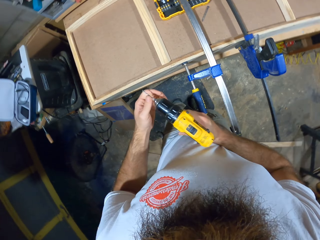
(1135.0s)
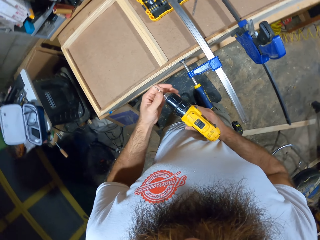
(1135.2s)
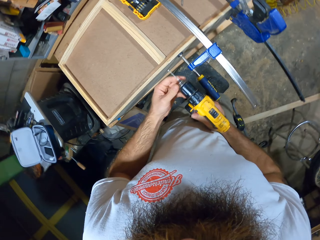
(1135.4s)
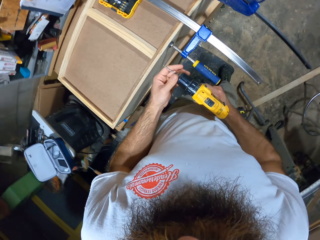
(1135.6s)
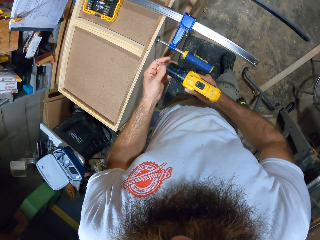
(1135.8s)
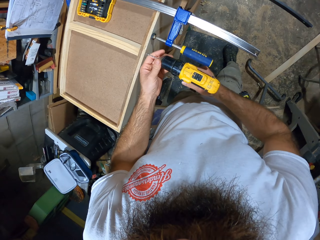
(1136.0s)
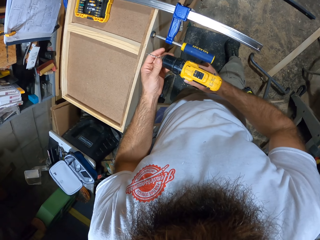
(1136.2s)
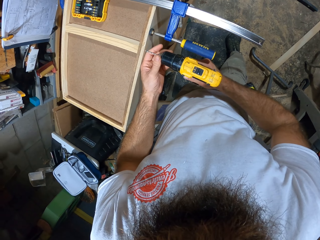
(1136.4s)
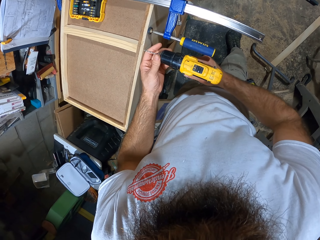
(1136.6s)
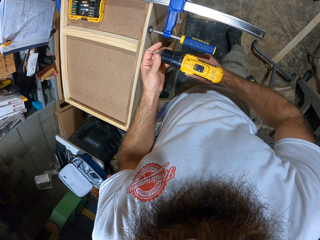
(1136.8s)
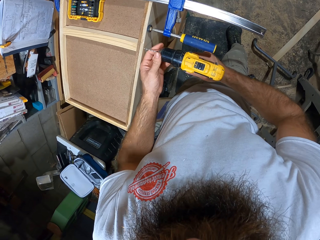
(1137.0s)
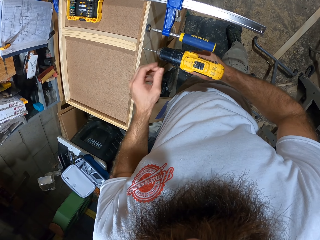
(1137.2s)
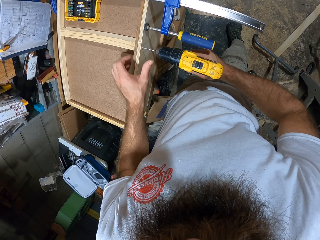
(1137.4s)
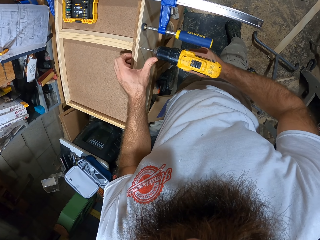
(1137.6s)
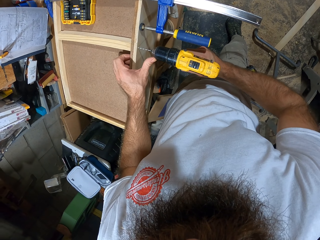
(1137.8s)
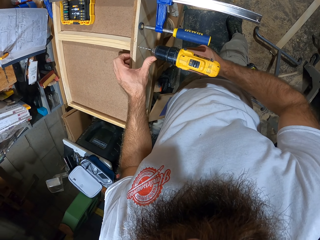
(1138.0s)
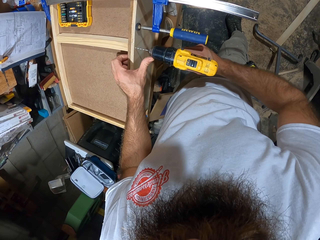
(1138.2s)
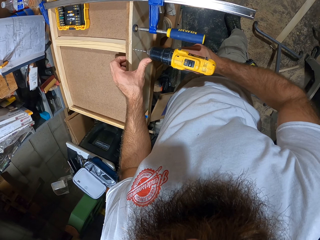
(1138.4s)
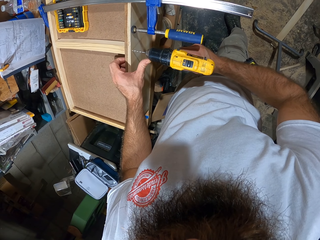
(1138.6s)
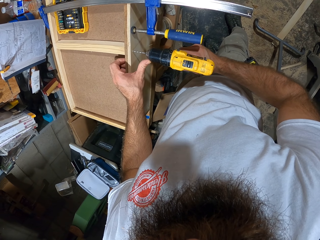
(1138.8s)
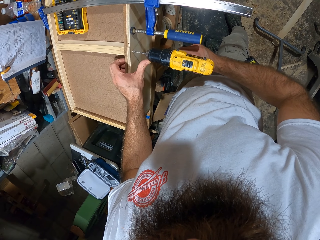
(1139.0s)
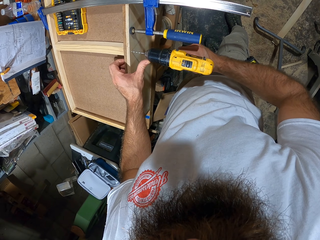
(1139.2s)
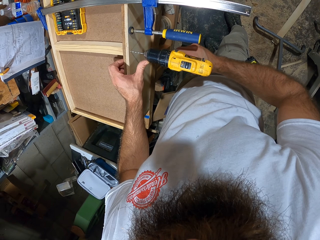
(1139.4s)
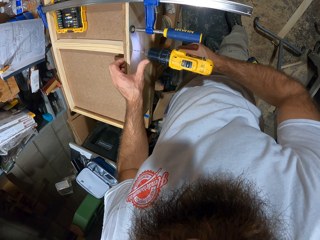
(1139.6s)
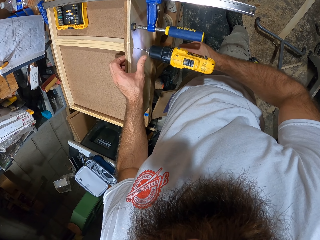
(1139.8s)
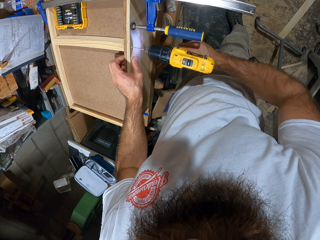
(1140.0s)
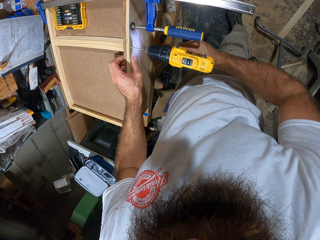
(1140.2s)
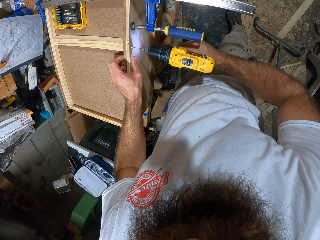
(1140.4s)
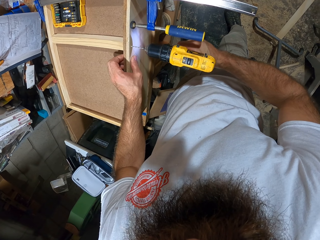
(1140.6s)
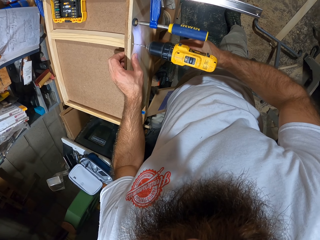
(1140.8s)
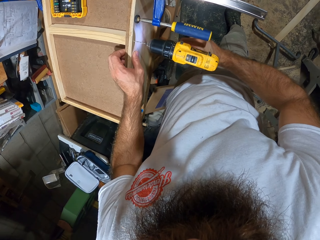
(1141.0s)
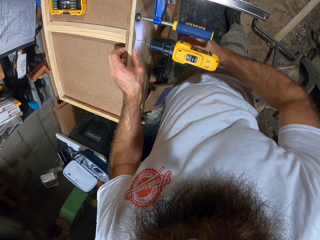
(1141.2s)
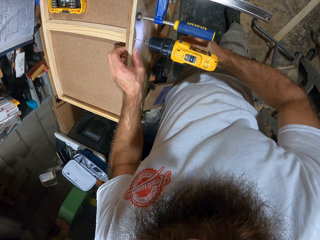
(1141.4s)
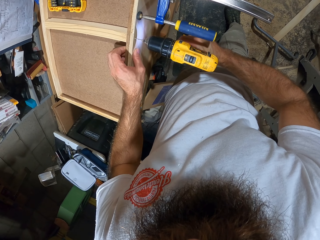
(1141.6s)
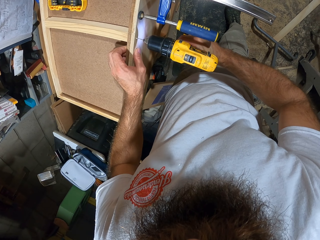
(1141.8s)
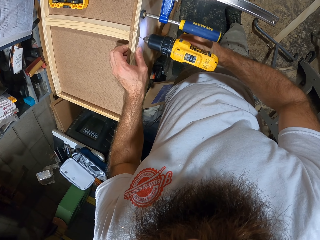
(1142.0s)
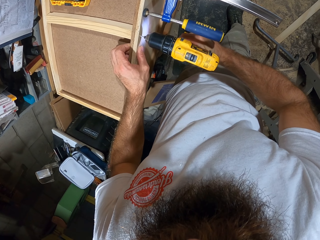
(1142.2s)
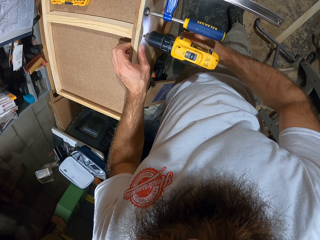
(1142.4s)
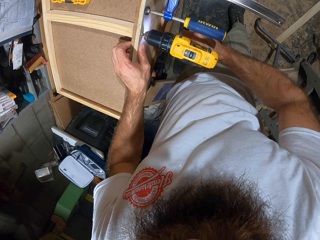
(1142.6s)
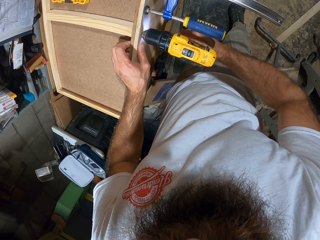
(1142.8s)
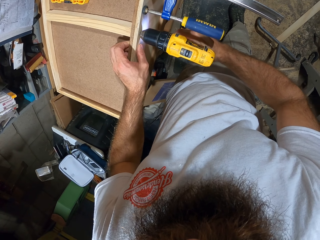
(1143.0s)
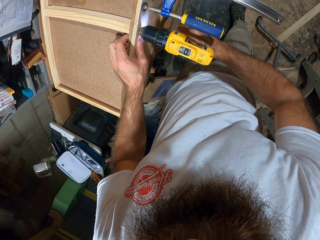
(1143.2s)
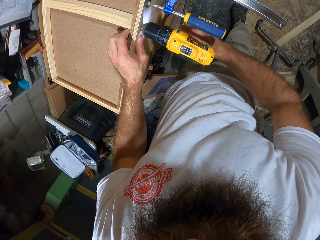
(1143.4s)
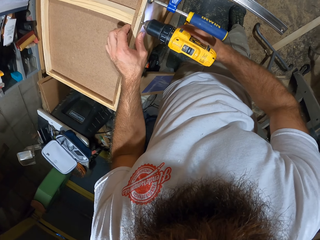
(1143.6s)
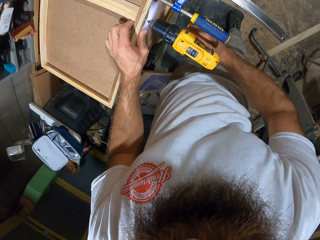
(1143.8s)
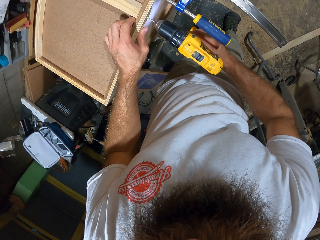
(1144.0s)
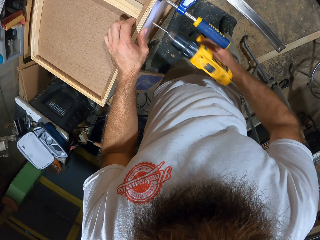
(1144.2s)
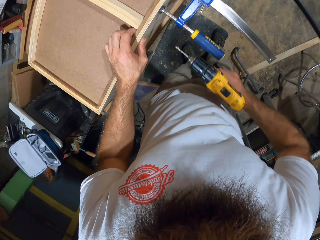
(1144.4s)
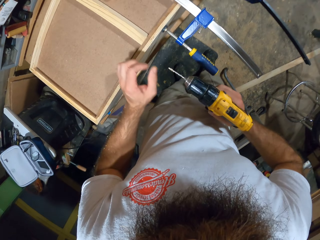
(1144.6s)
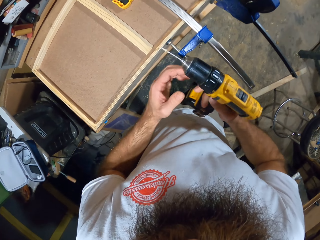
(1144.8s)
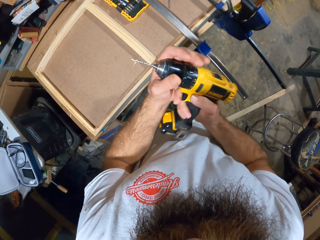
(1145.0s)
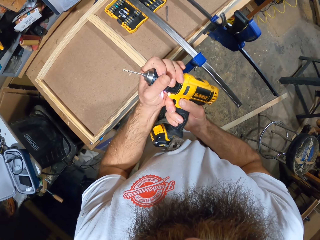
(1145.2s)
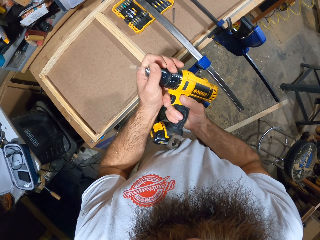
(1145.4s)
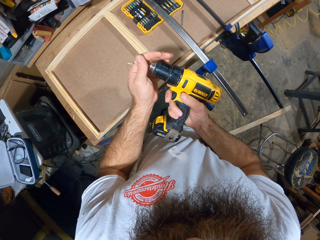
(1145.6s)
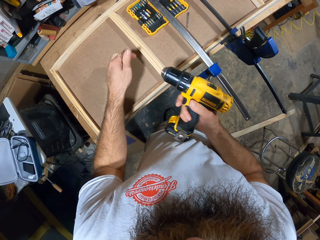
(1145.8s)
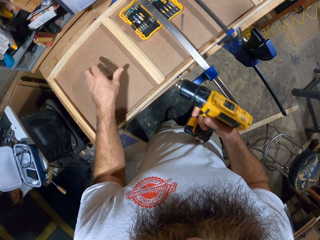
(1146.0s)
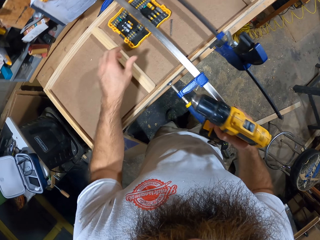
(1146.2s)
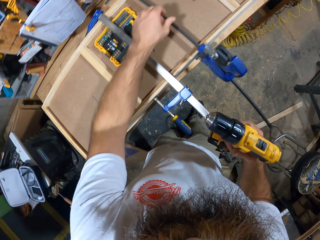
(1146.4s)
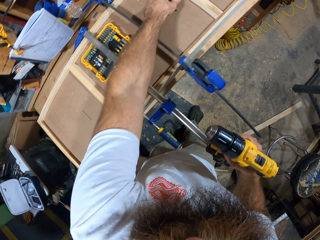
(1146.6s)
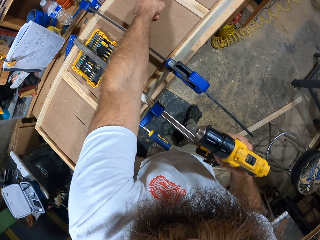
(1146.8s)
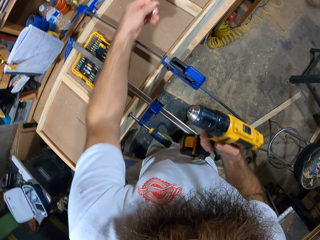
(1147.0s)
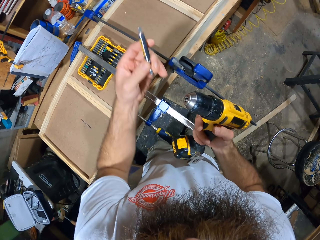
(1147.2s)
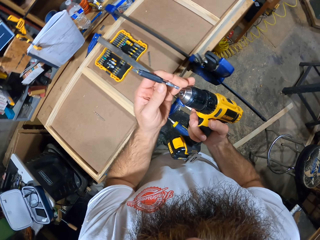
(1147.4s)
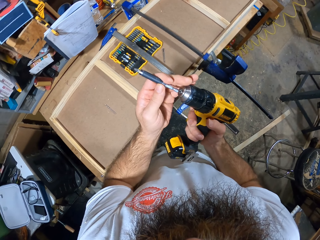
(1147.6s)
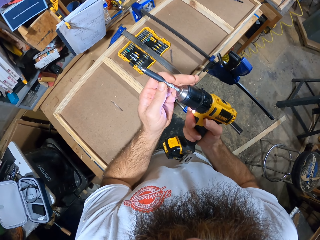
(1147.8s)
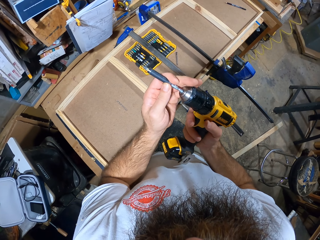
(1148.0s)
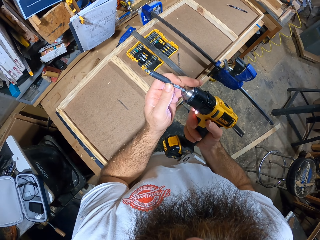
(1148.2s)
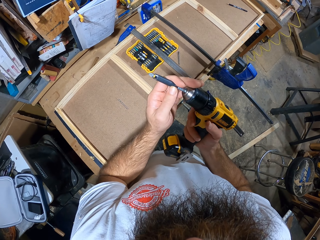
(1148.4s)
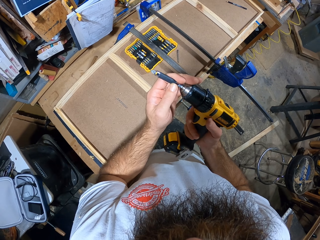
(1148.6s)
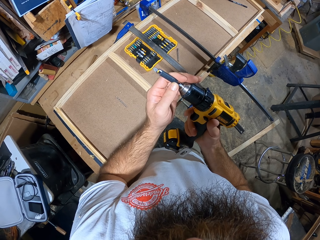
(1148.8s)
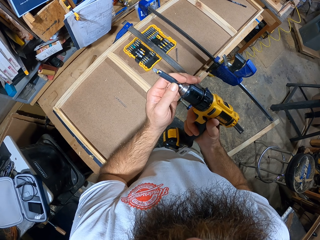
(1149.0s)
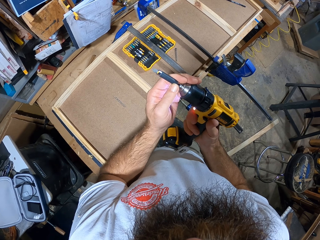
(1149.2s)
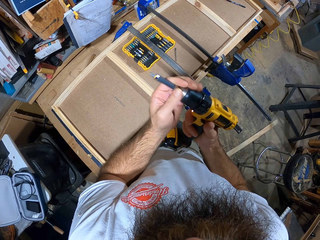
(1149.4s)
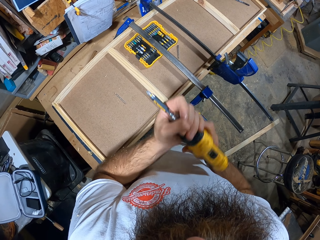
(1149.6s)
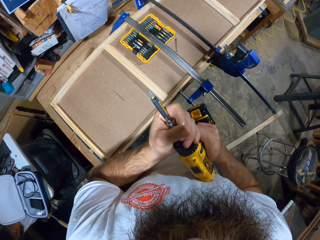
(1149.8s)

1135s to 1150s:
The camera wearer holds the nail gun or drill gun. He drills on the woodwork with the drill gun in his right hand. He inserts a nail. He holds the woodwork with his left hand. He unscrews the drill of the drill gun with his left hand. He holds the nail gun. He drops the drill of the drill gun on the woodwork with his left hand. He picks up the drill from the woodwork with his left hand. He puts the drill in his left hand on the drill gun in his right hand.

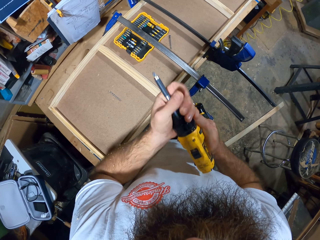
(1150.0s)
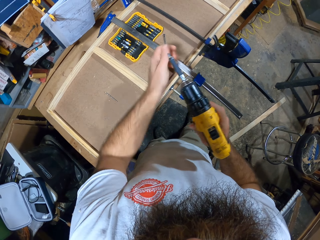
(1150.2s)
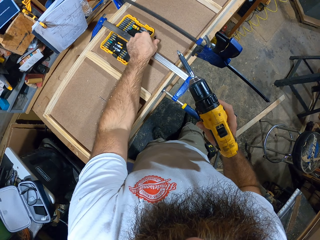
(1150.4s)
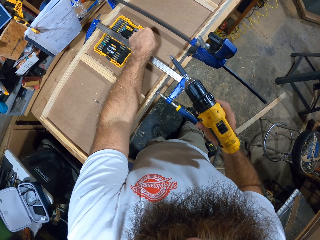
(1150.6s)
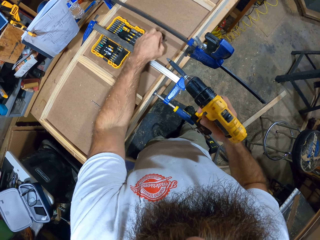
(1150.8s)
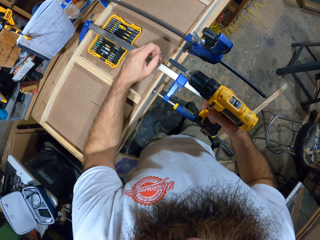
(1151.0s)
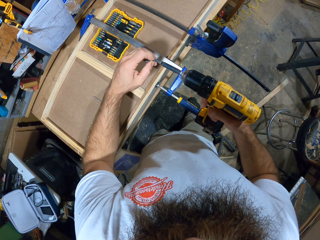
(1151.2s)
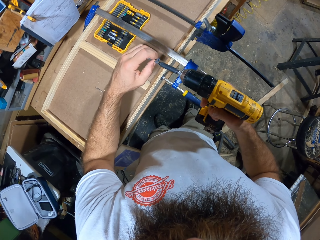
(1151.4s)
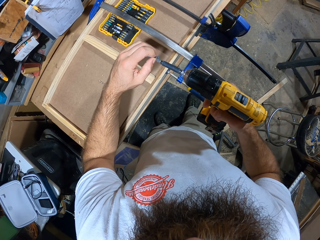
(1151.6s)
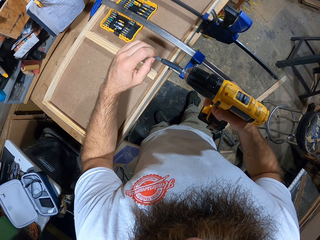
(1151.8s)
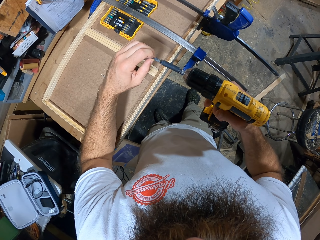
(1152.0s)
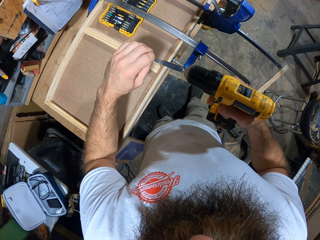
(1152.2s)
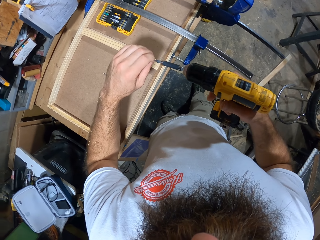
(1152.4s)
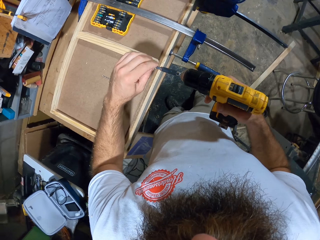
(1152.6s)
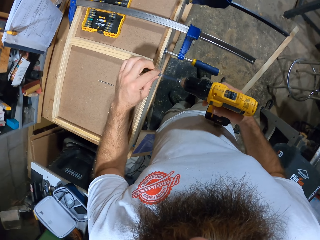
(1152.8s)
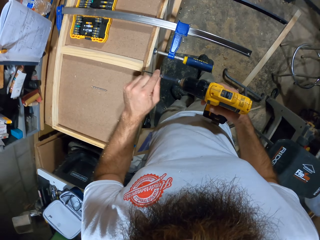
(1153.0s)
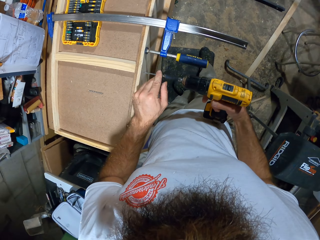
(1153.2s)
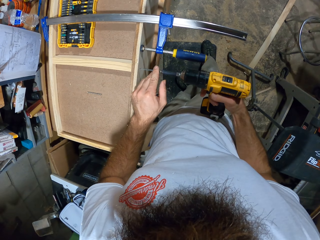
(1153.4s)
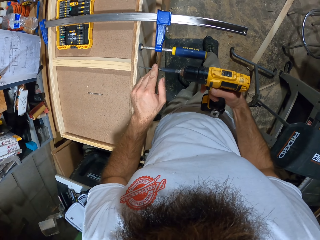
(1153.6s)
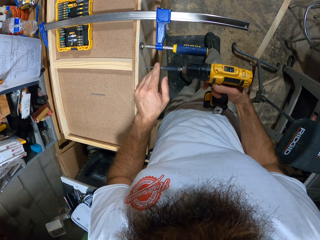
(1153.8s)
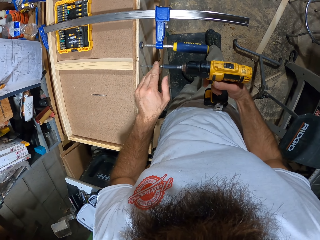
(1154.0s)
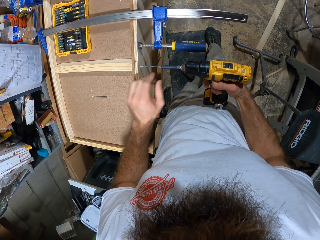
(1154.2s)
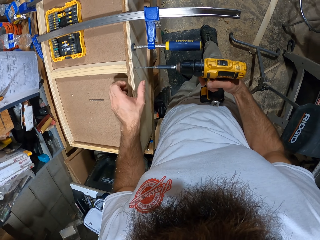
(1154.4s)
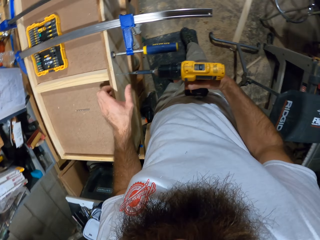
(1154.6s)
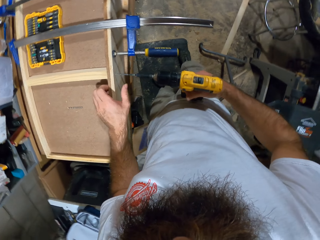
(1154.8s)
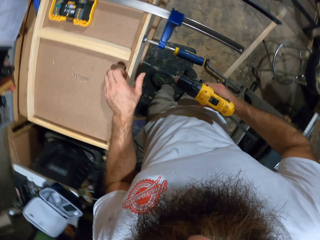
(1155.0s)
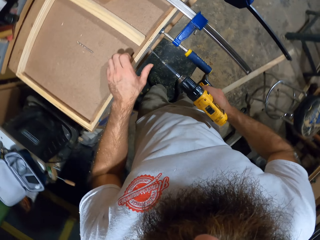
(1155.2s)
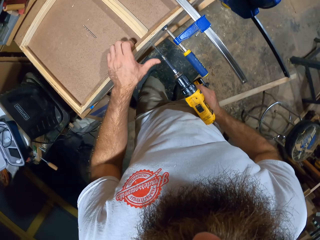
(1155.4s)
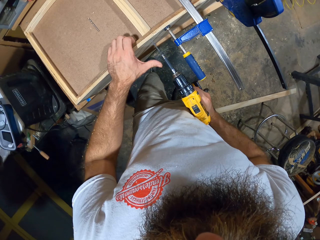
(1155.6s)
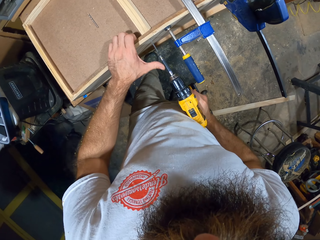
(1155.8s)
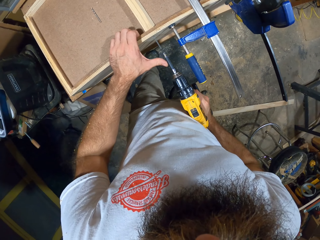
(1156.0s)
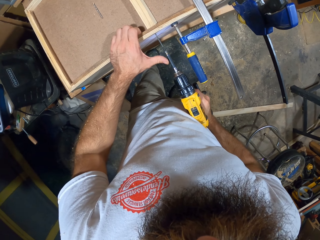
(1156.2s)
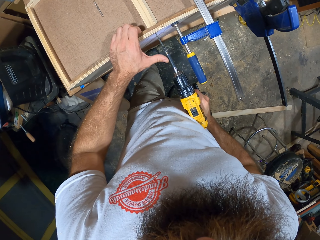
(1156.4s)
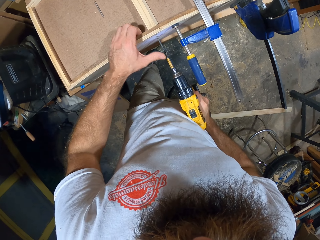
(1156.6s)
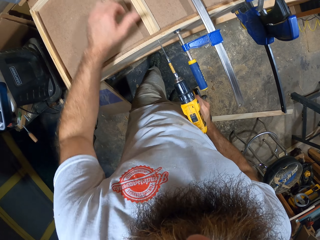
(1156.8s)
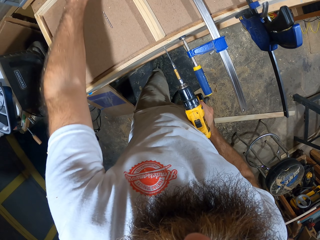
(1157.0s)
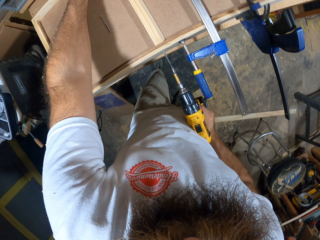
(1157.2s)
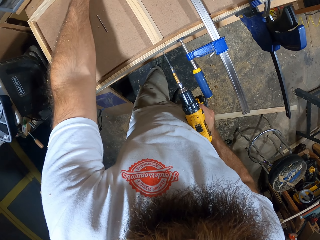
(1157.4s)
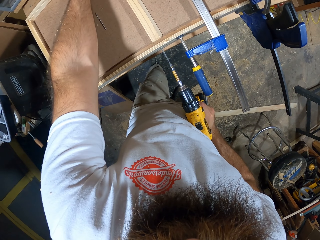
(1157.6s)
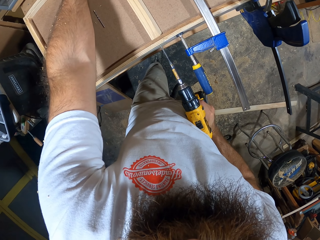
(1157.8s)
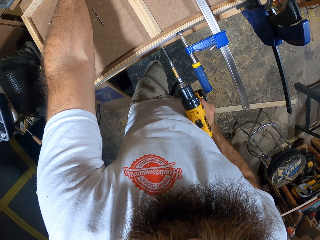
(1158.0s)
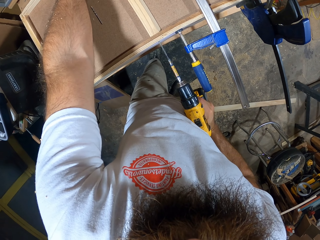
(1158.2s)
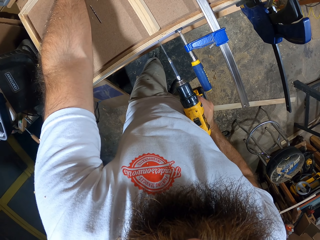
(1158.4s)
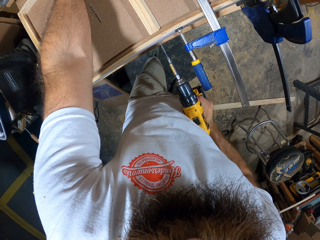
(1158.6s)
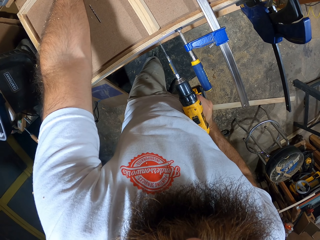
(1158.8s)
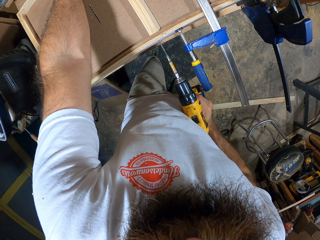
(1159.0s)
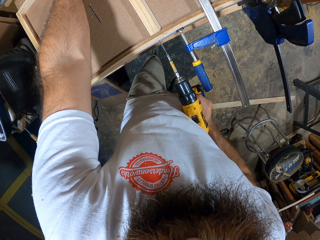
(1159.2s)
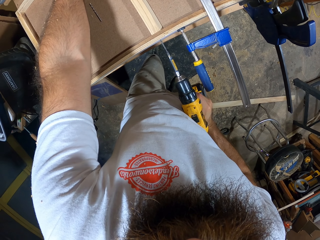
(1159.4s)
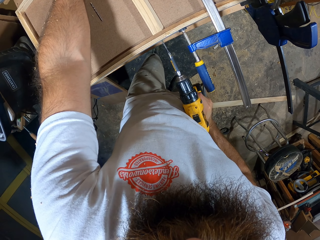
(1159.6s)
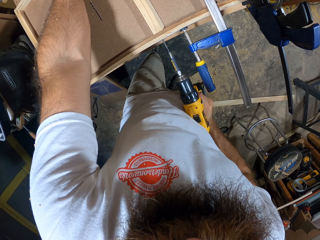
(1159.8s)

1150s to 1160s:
The camera wearer picks up a screw from the woodwork with his left hand. He puts the screw on the drill gun with his left hand. He drills the screw into the woodwork with the drill gun in his right hand. He holds the woodwork with his left hand.
